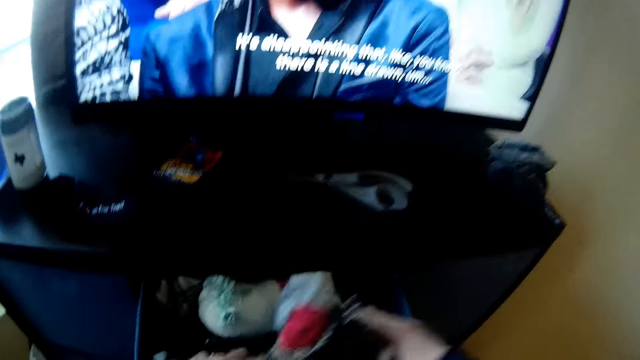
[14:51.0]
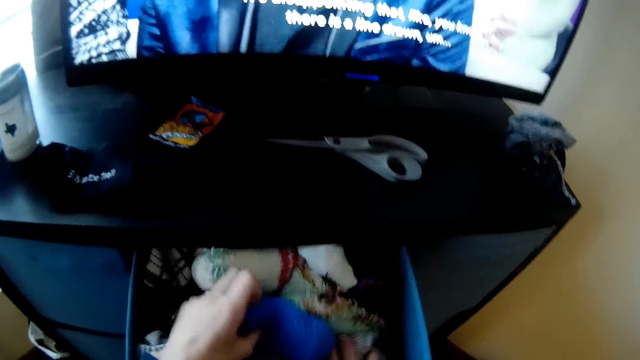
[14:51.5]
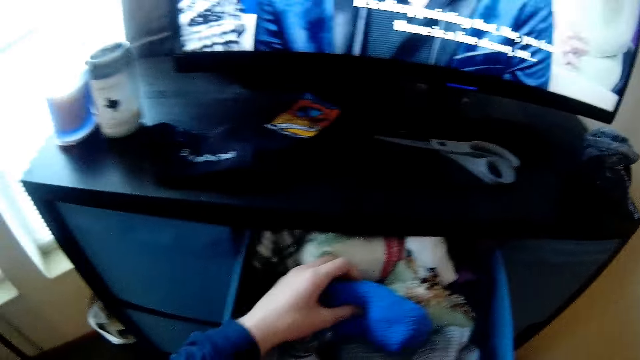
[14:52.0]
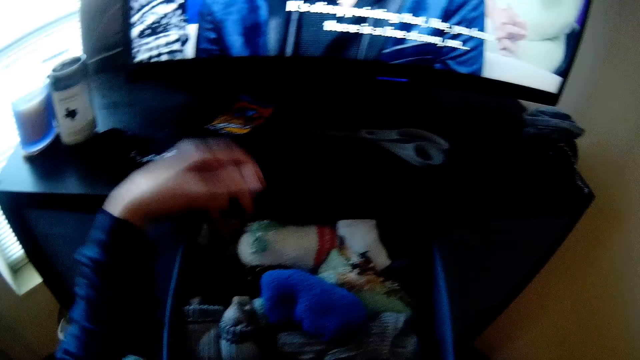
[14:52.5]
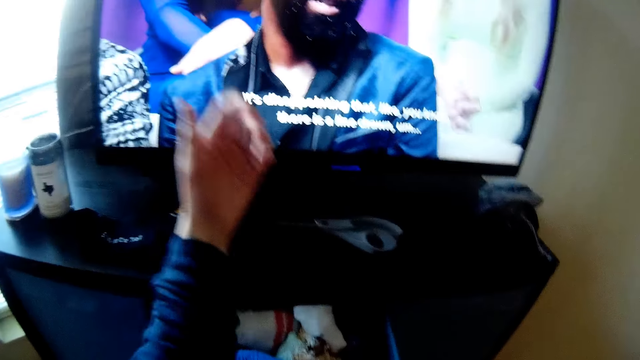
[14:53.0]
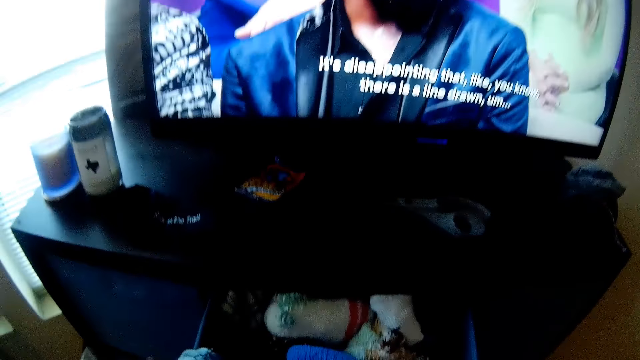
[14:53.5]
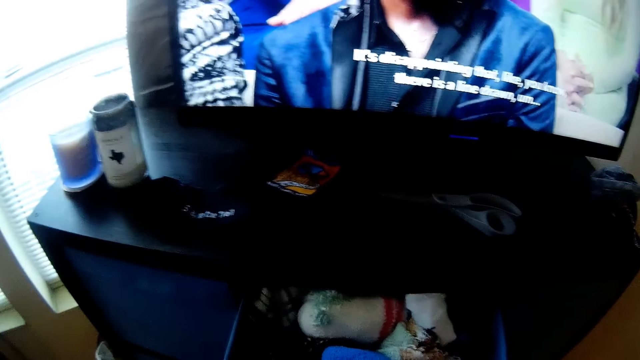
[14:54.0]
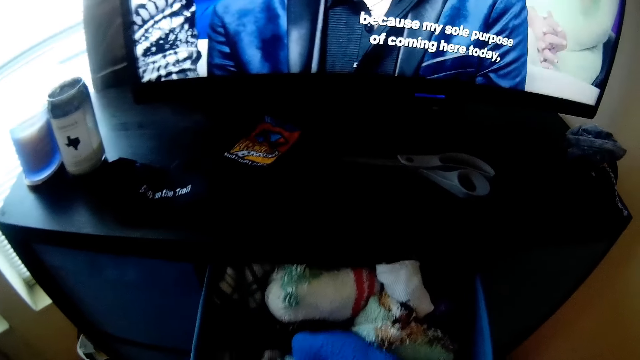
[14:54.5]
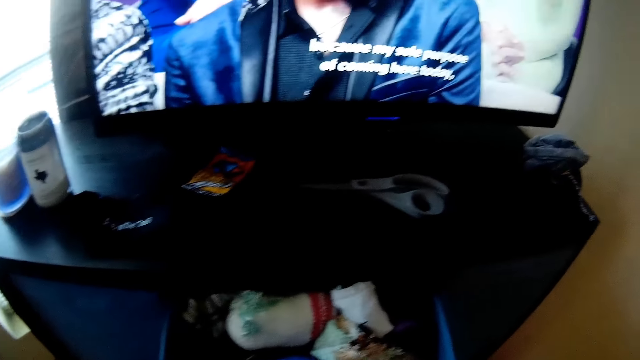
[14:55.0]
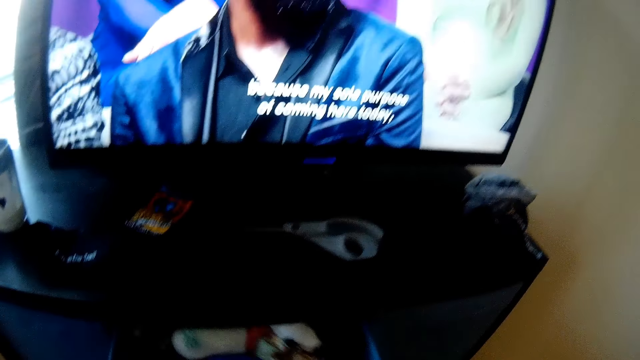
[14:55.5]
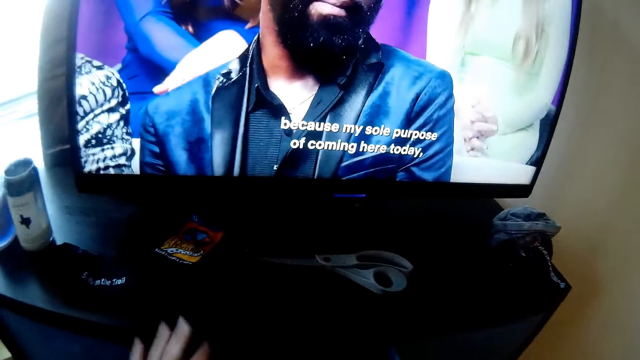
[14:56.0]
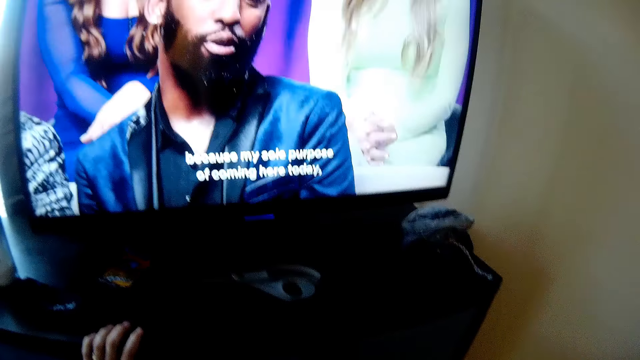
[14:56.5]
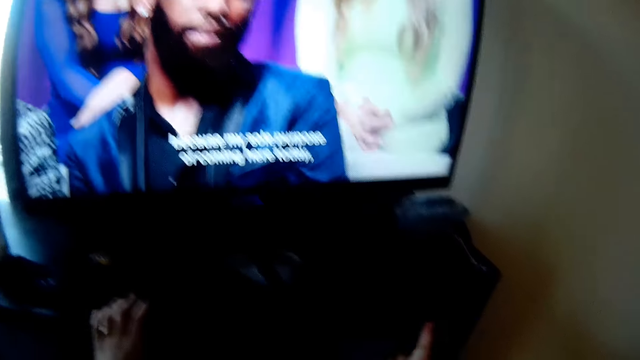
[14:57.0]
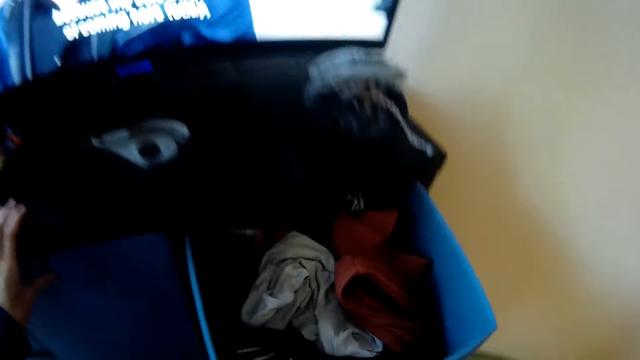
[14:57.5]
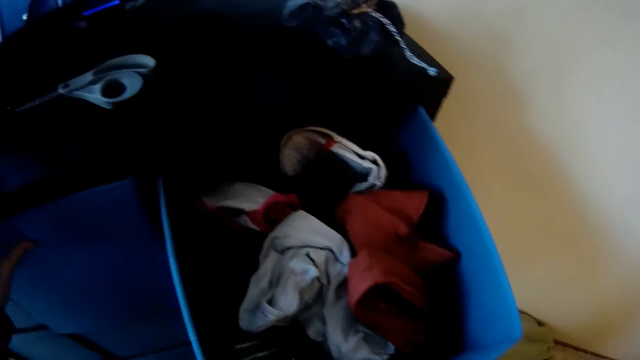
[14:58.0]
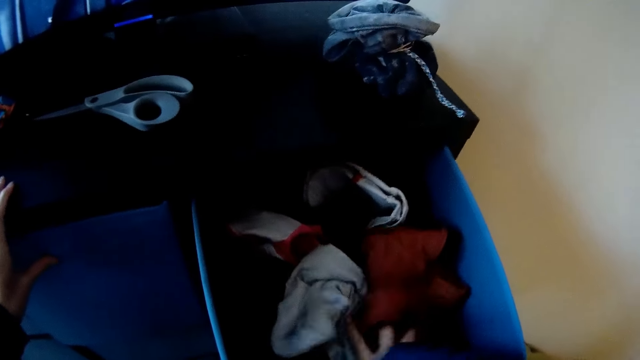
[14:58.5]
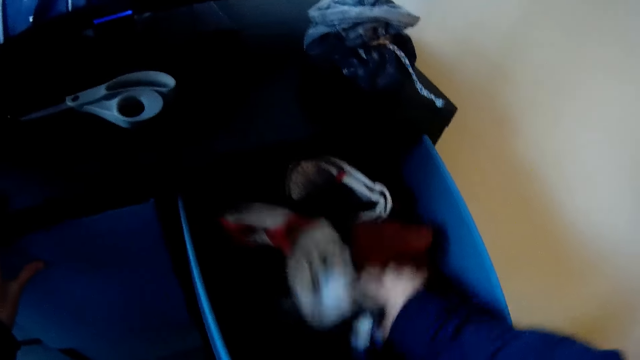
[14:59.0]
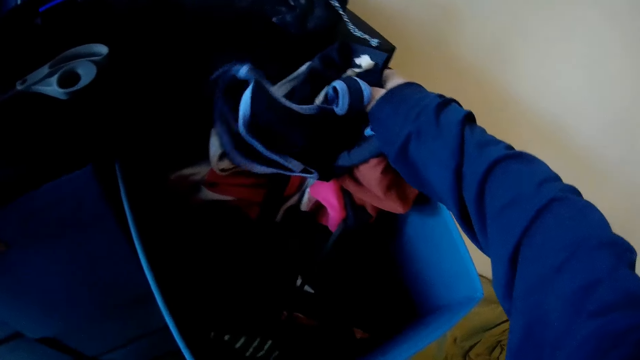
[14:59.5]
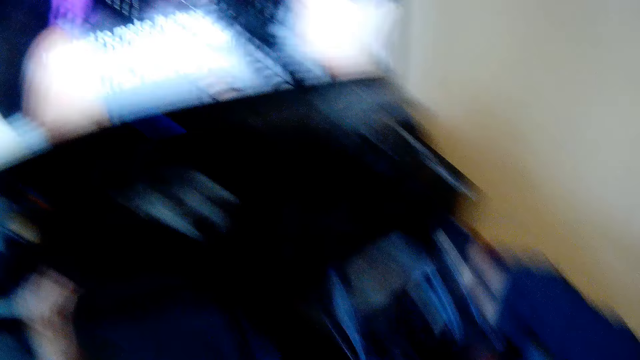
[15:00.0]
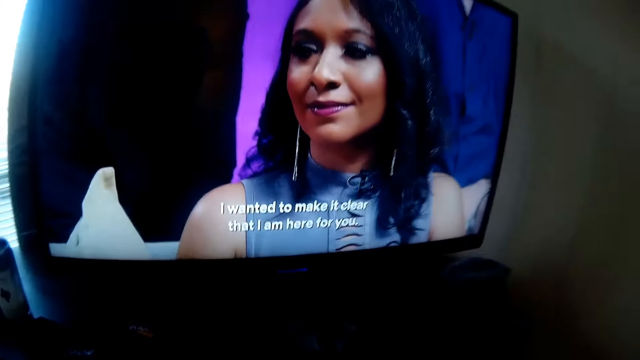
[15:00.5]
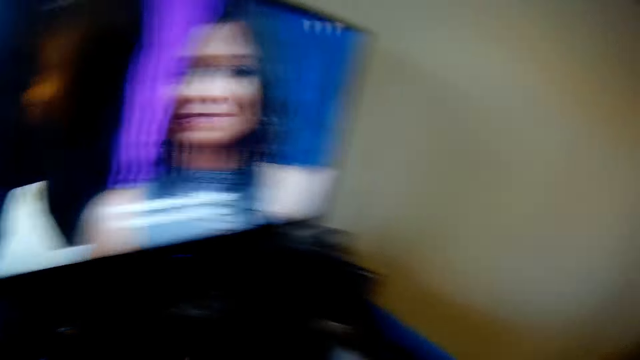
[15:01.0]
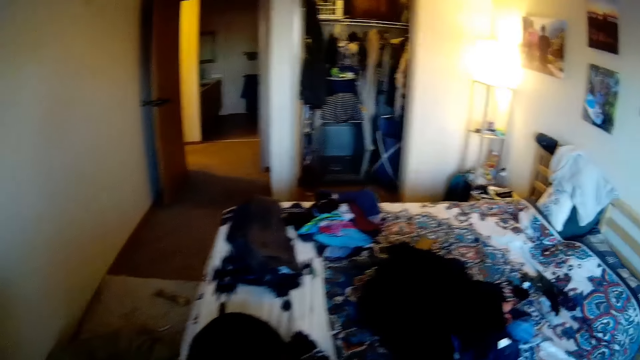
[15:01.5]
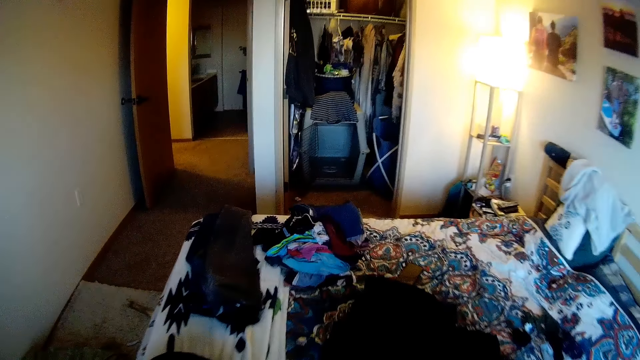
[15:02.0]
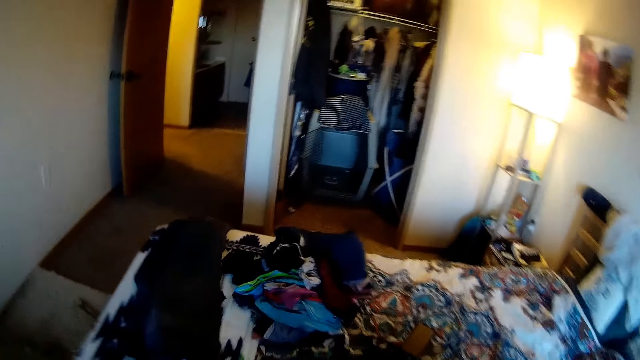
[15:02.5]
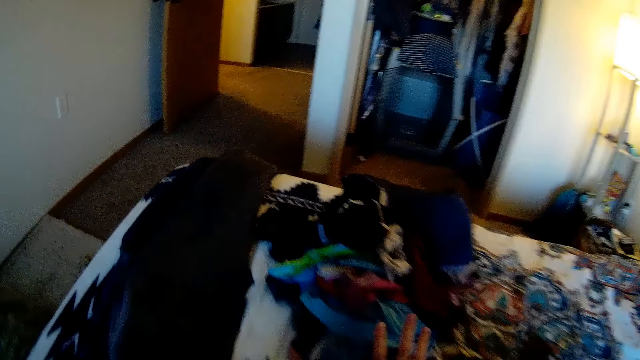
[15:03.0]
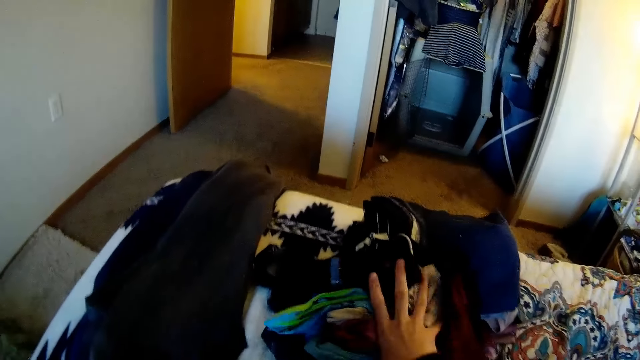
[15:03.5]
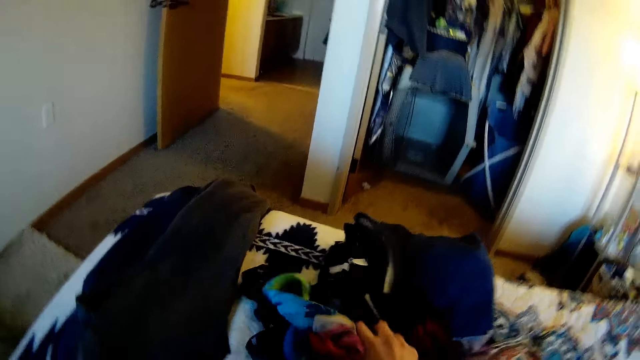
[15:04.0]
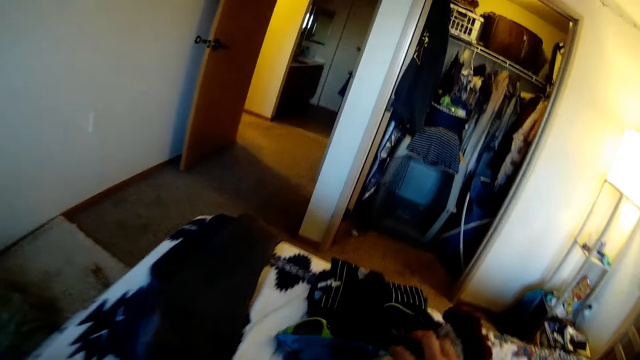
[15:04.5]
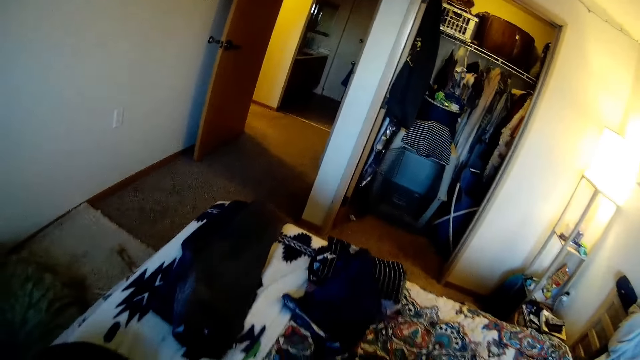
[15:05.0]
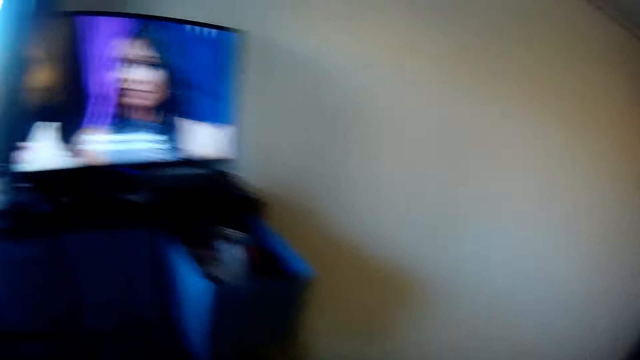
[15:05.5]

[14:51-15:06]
The camera wearer opens another drawer. They hold the clothes, and examine the clothes in the drawer. They look around the room. They pick up the clothes from the bed.

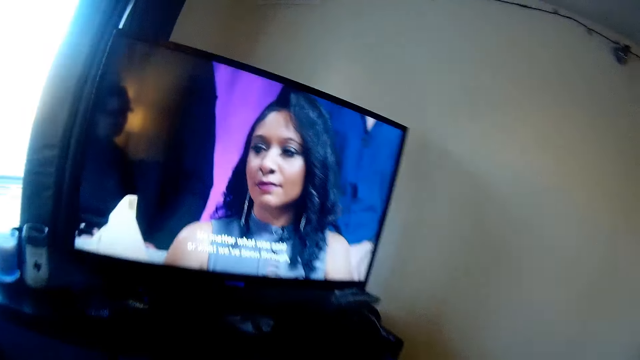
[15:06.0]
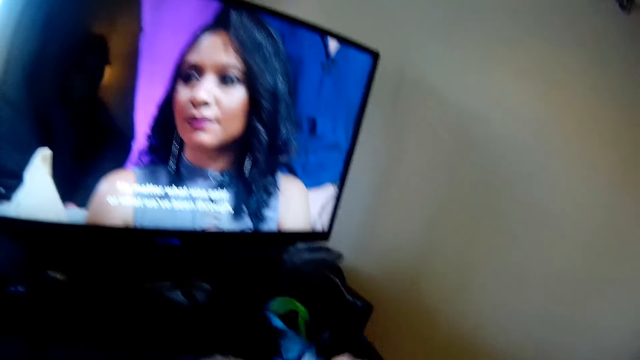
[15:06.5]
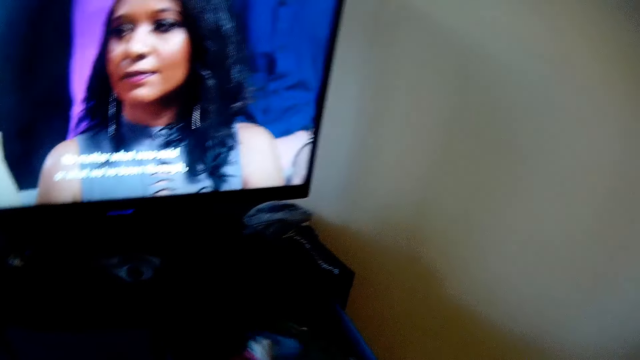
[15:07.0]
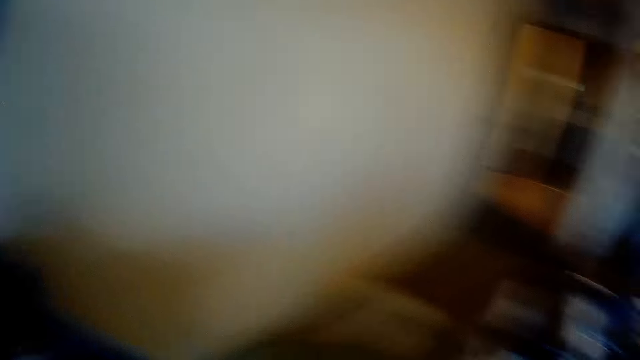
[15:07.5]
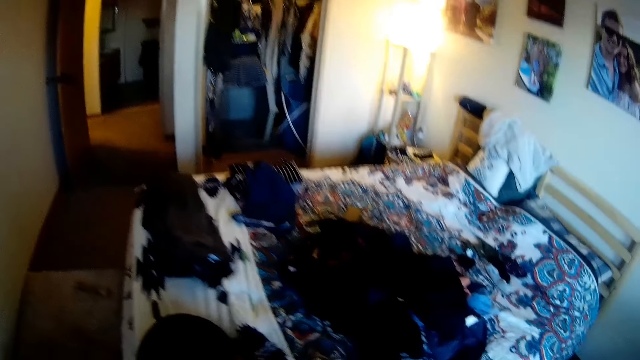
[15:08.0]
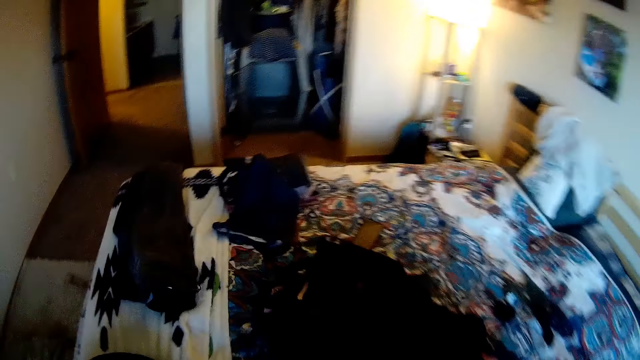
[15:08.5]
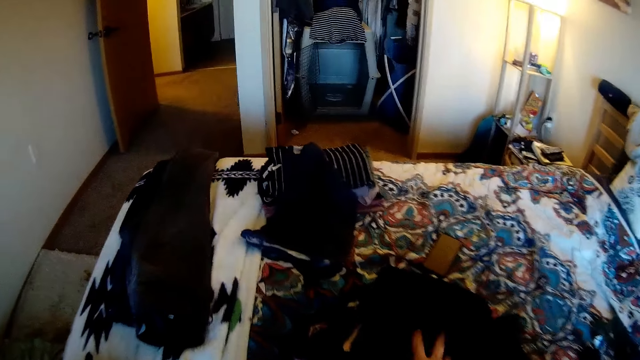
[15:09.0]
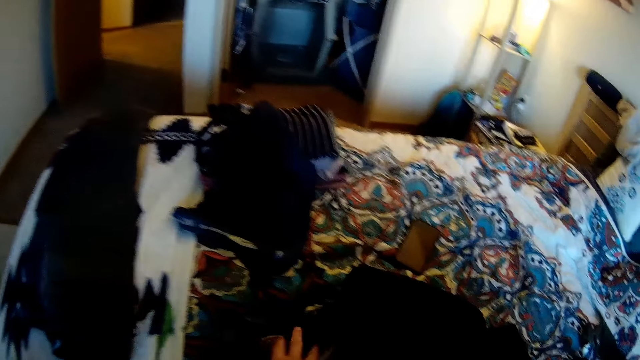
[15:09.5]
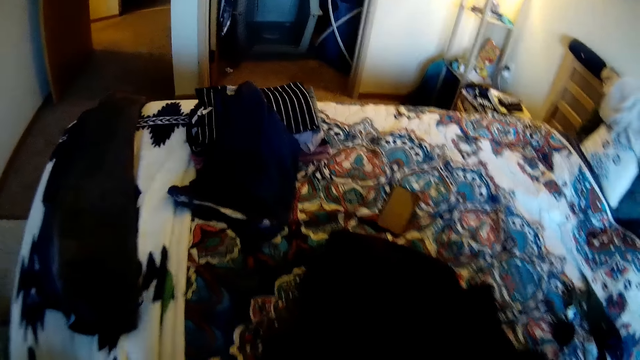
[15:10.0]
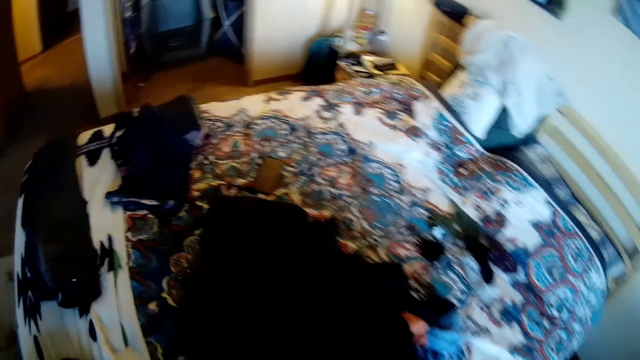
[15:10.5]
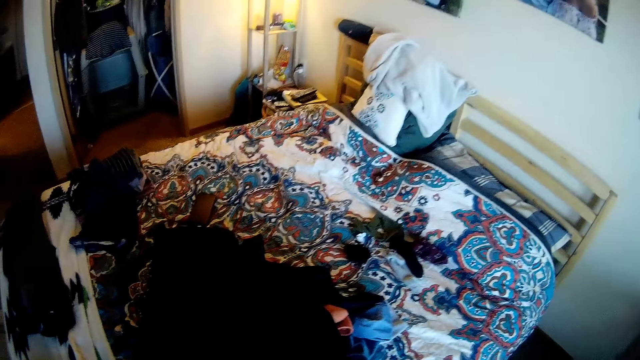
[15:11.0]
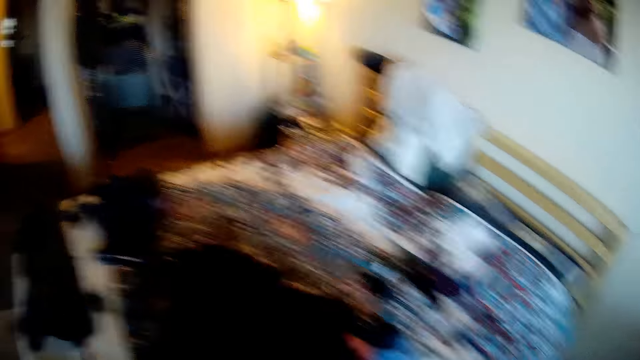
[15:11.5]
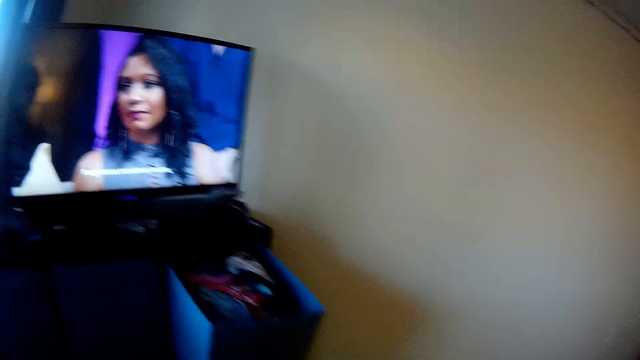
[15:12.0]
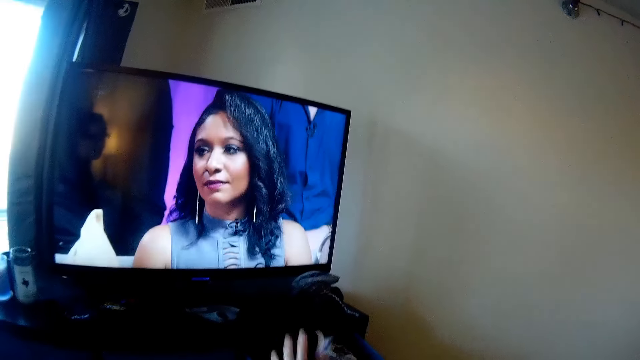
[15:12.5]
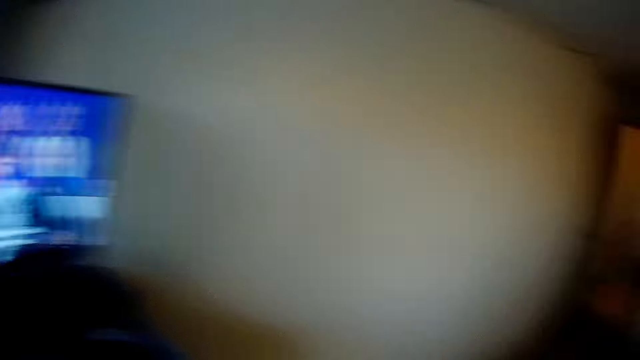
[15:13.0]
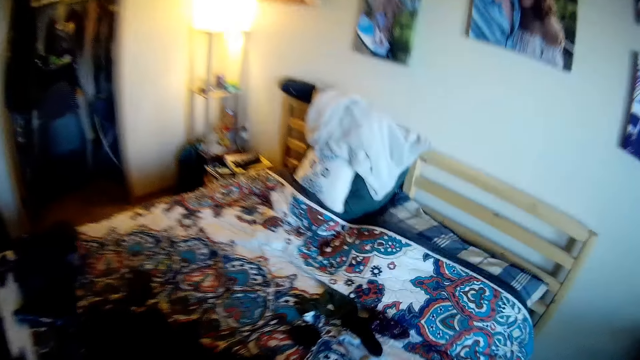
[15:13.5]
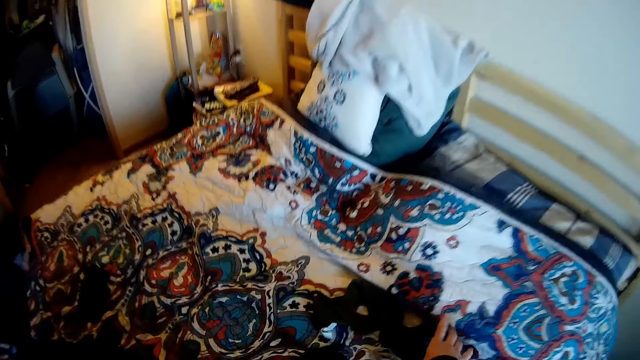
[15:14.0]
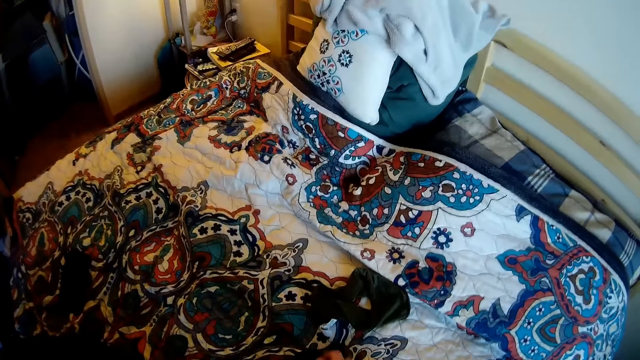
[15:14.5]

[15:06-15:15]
The camera wearer watches the television. They drop the clothes in the drawer. They pick up clothes from the bed. They drop the clothes in the drawer.
